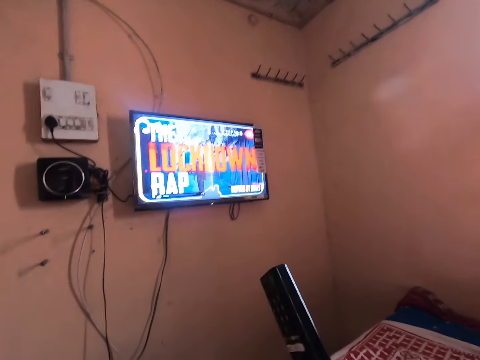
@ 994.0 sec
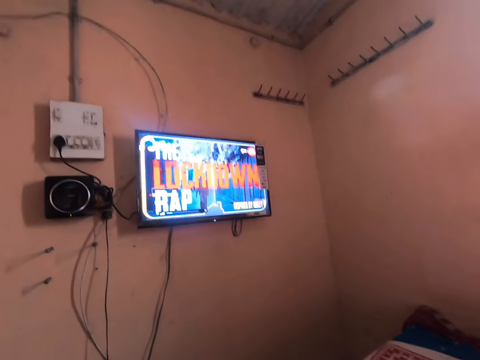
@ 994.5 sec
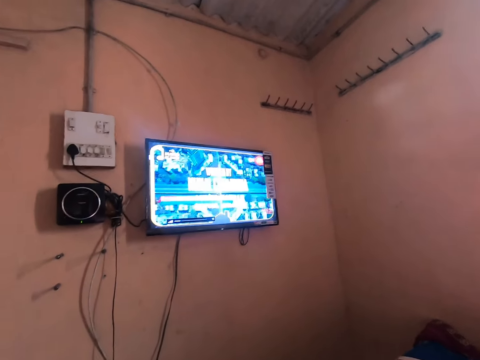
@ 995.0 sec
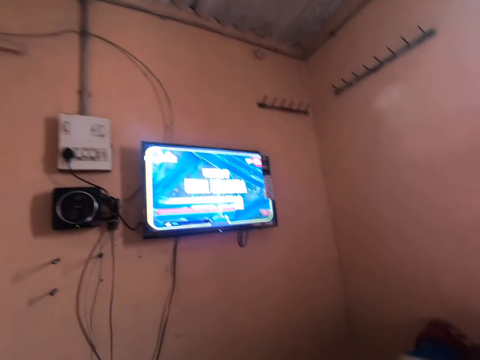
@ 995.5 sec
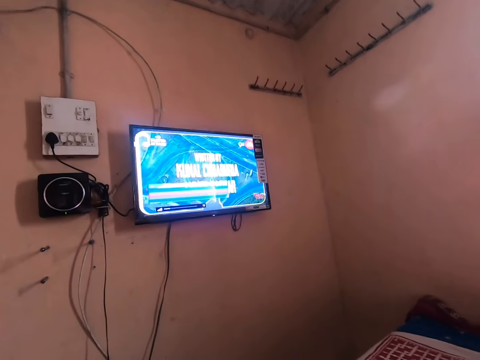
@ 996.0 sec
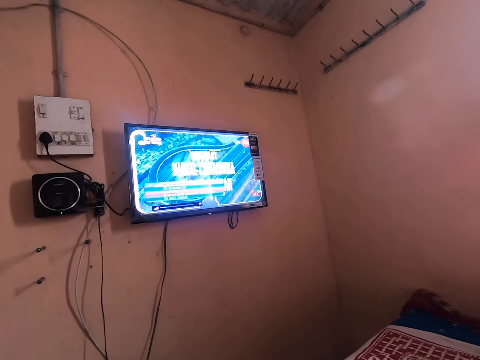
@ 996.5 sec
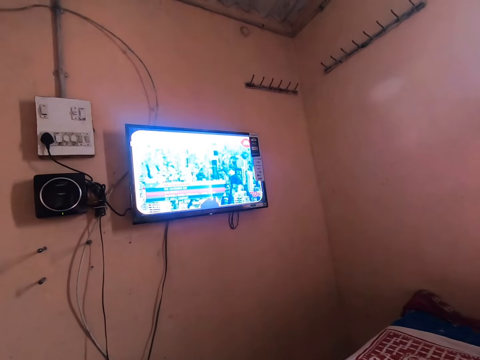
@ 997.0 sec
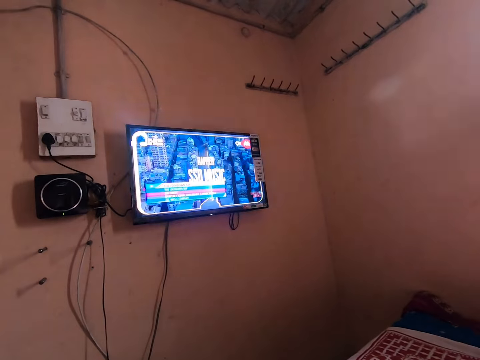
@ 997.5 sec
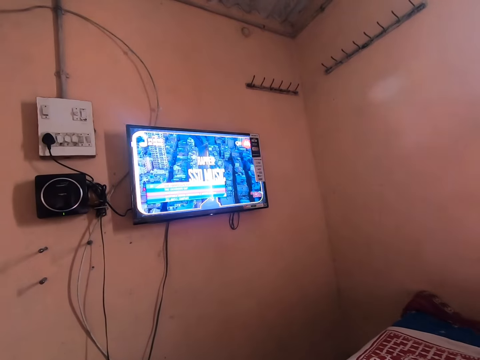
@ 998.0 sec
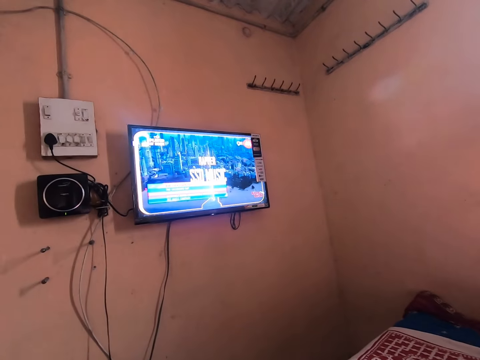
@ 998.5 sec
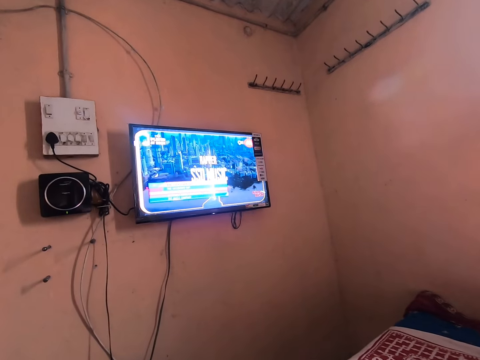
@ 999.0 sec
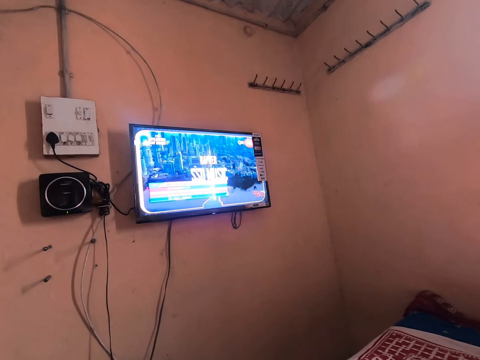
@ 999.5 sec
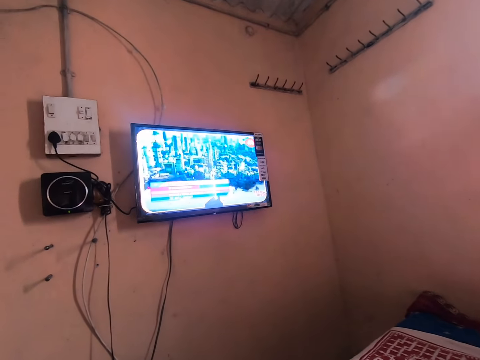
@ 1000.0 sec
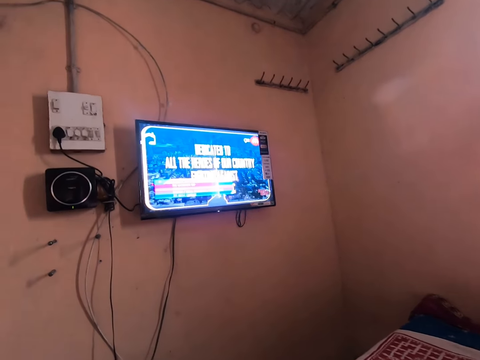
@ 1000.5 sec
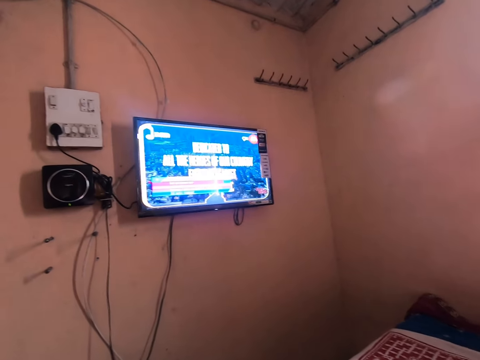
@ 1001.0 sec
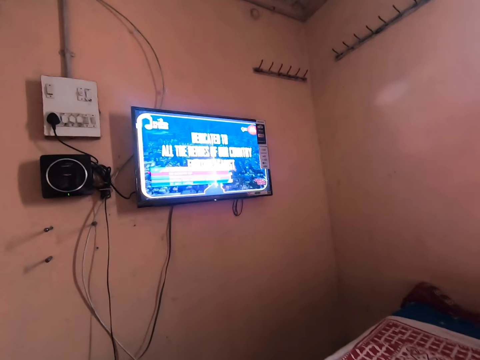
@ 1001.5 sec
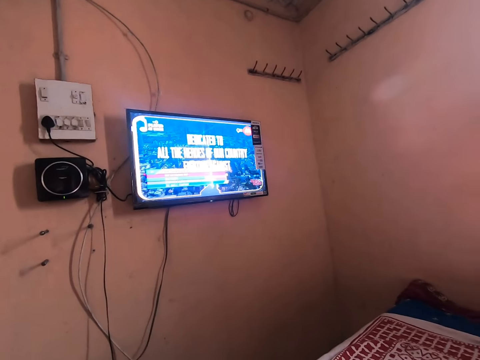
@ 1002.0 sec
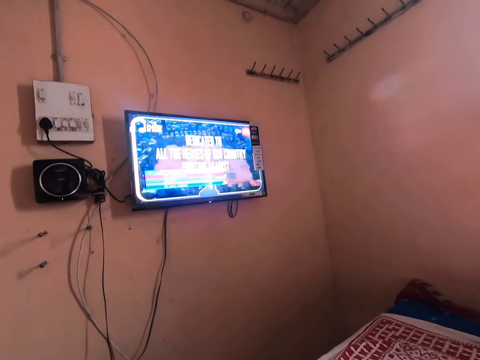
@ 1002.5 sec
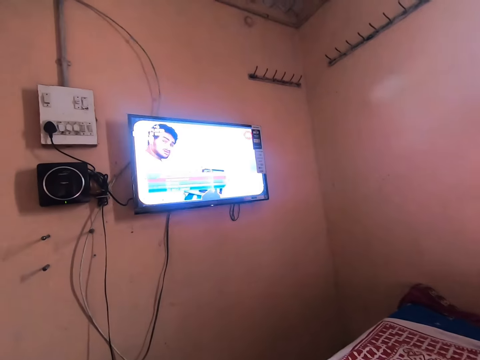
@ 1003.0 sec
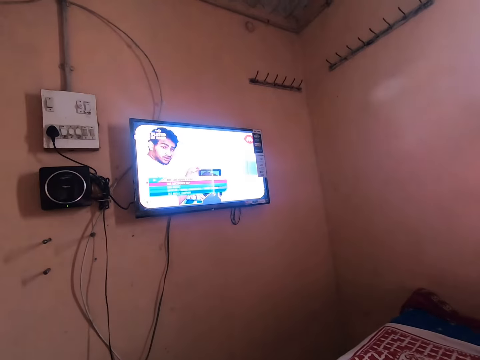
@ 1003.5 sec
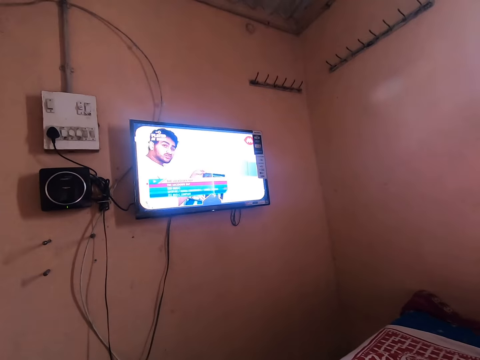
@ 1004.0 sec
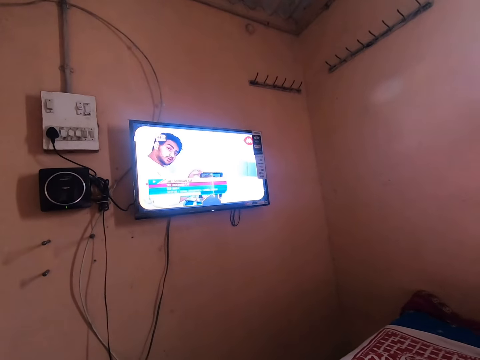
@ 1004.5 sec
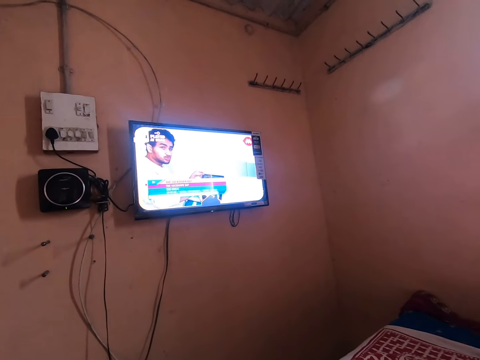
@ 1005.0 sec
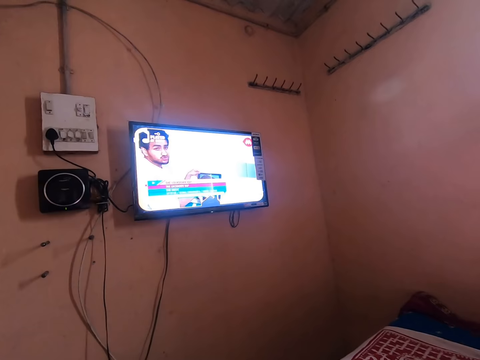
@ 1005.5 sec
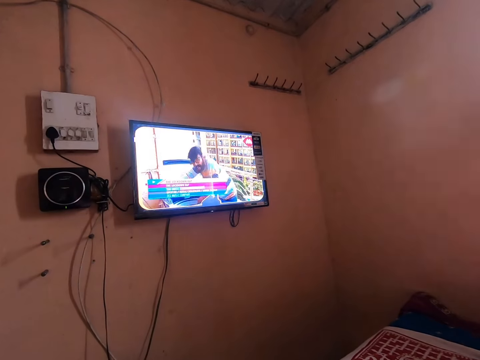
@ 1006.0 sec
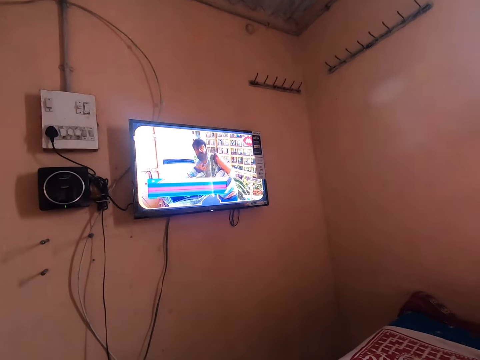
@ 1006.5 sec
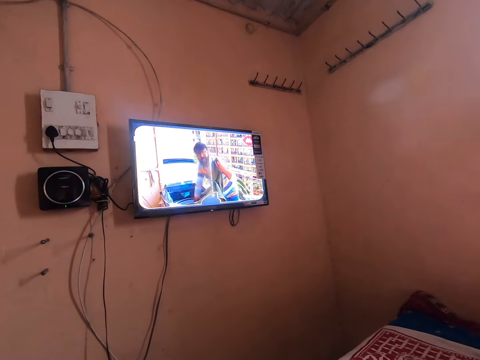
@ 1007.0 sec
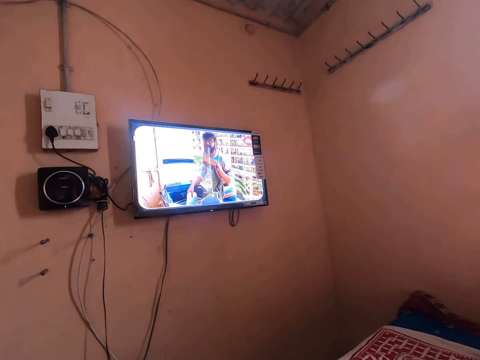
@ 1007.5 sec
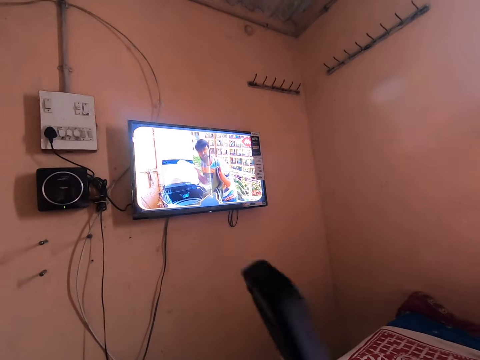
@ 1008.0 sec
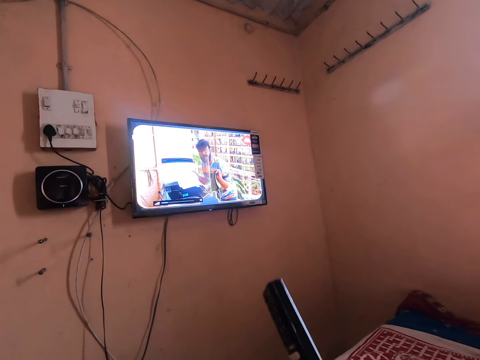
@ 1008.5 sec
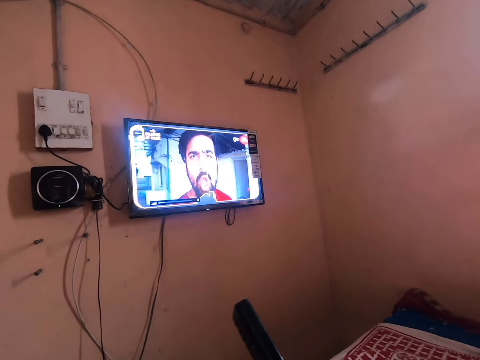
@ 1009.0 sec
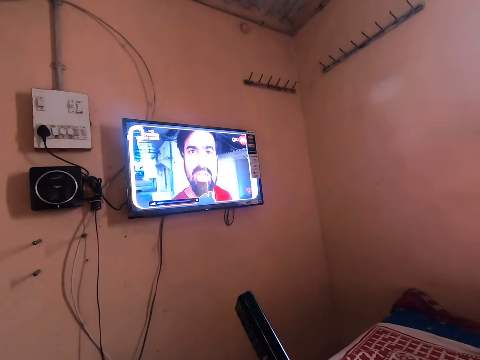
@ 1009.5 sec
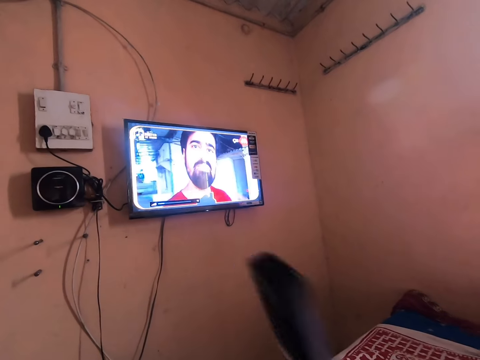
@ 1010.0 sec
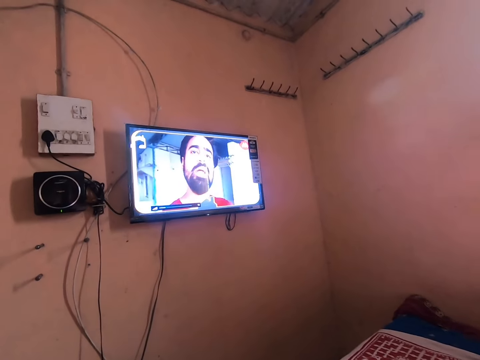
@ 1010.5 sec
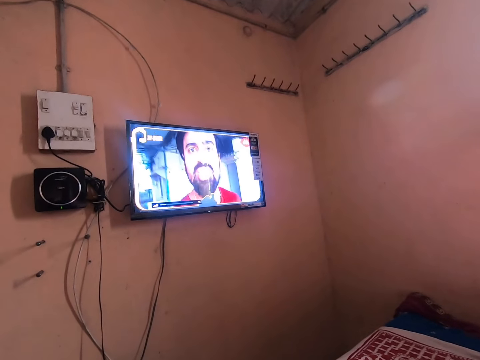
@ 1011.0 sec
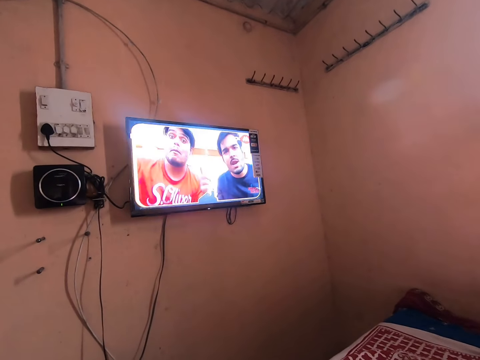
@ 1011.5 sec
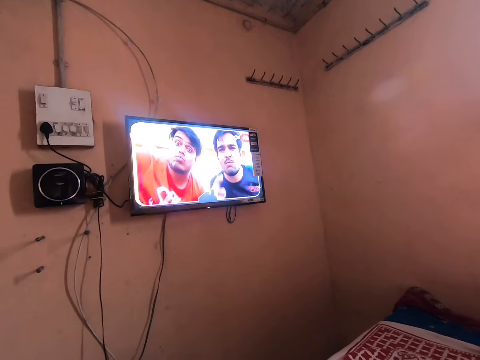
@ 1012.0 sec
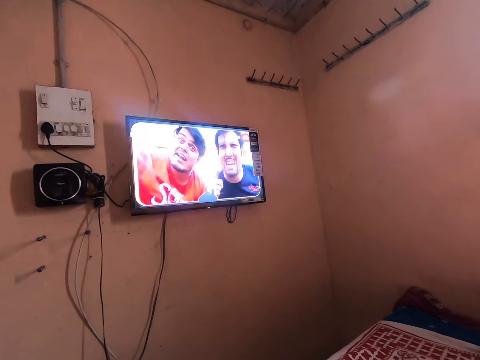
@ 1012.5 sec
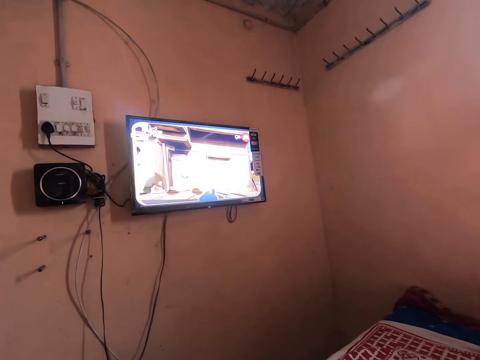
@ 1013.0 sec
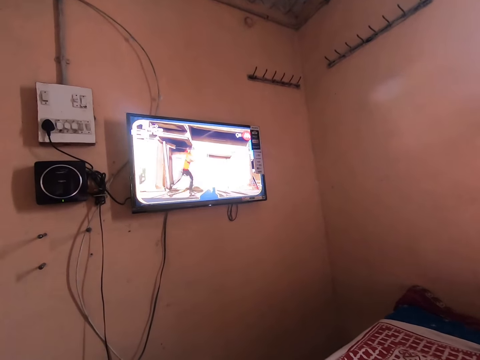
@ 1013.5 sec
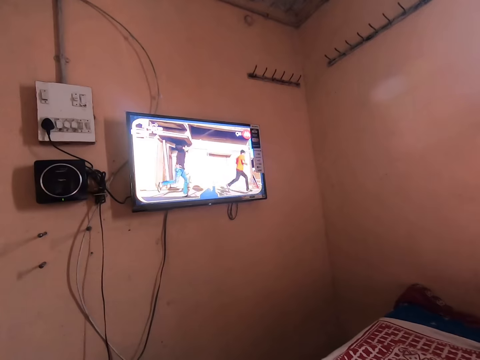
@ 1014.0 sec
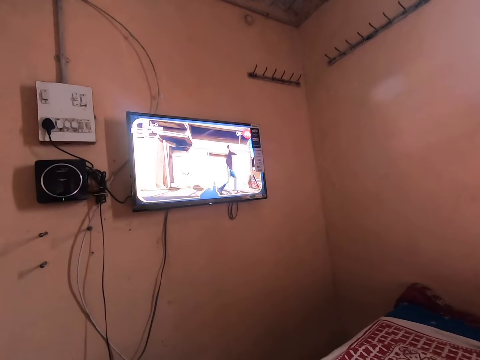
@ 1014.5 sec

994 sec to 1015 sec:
The camera wearer drops the remote controller. They lift the remote controller. They adjust the television volume with the remote. They drop the remote controller.

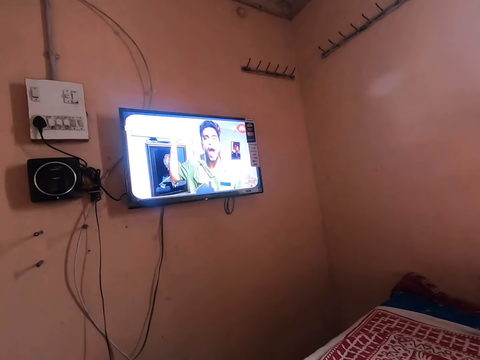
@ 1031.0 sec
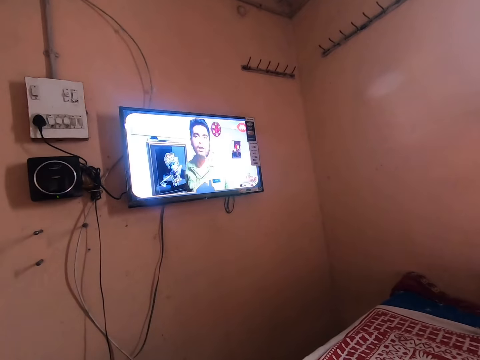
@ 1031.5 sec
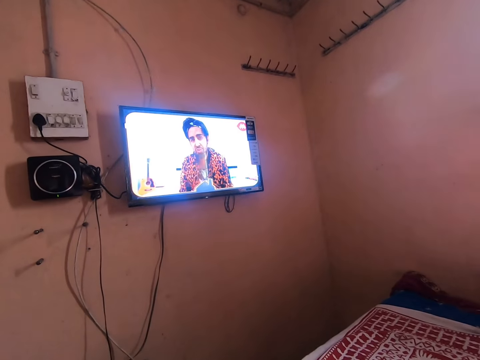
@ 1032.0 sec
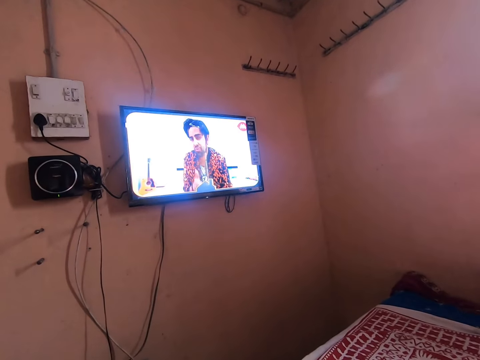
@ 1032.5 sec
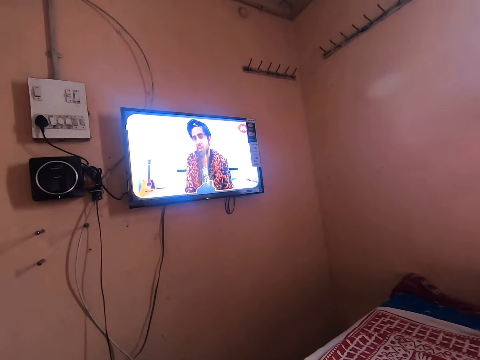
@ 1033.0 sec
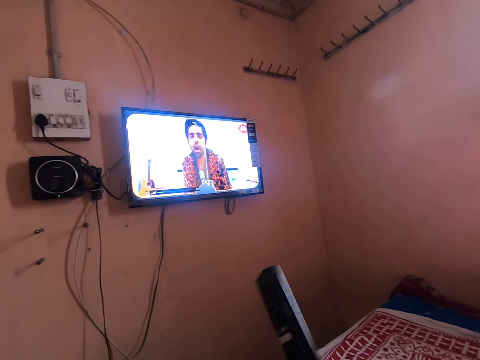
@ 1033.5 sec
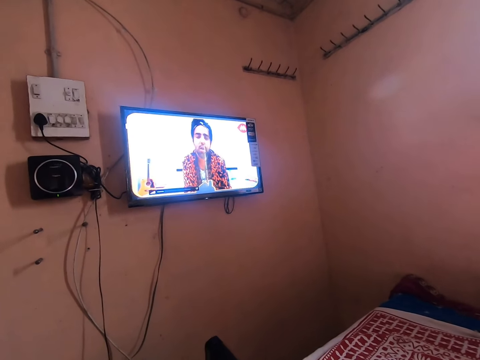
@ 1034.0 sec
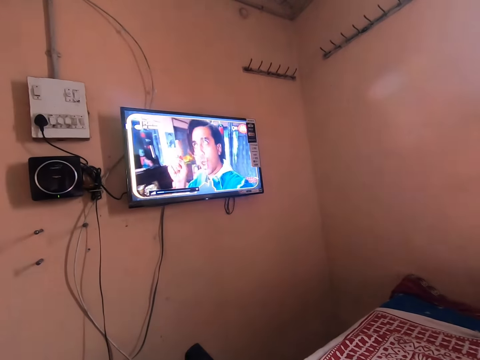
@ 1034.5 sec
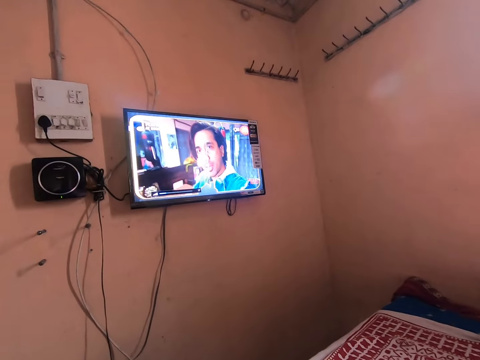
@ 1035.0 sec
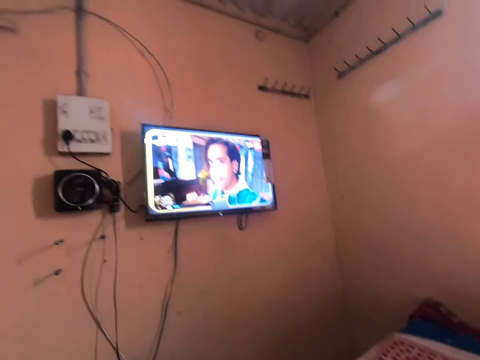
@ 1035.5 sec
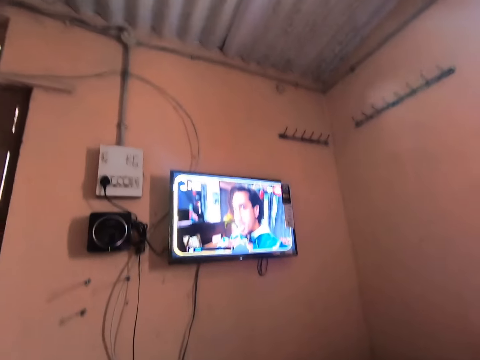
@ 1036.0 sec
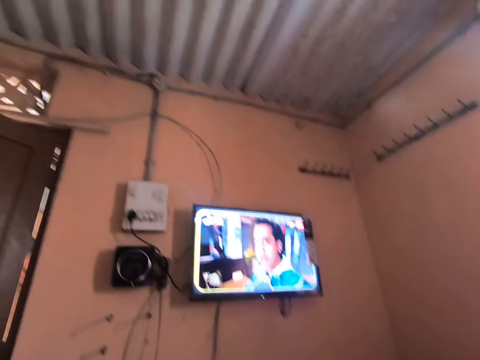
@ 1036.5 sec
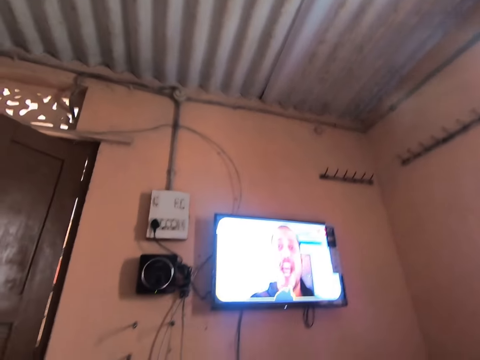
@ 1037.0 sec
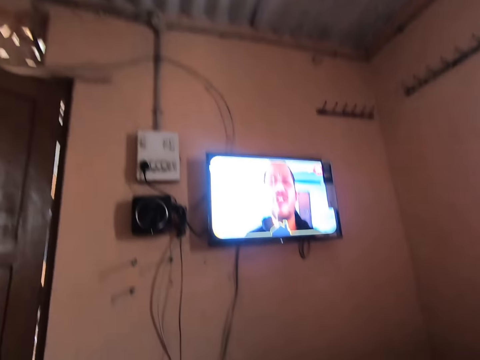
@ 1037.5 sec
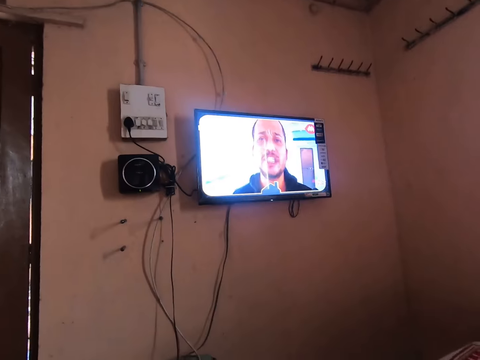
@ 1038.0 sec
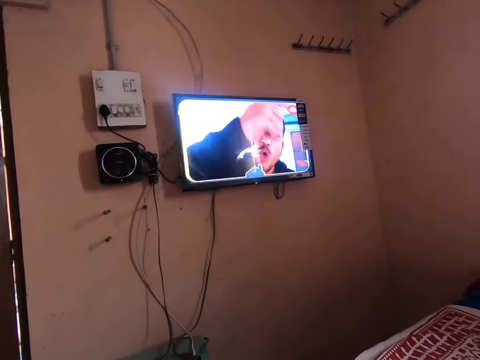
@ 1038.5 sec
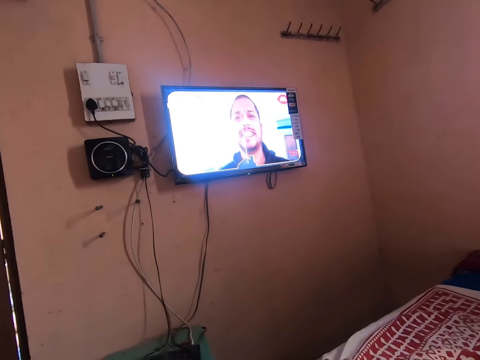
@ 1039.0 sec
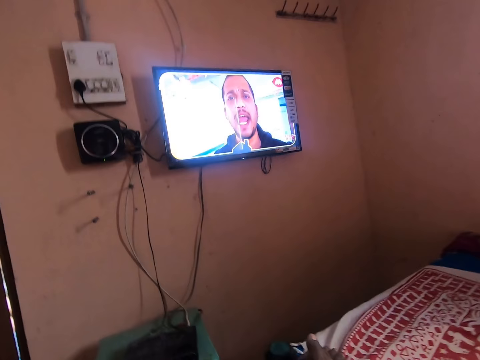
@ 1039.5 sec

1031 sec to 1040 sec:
The camera wearer lifts the remote controller. They adjust the television volume with the remote. They drop the remote controller.
